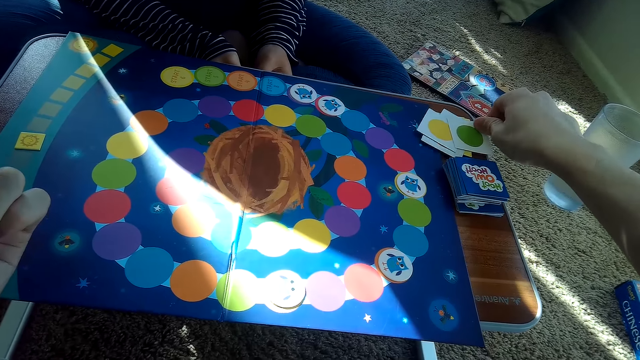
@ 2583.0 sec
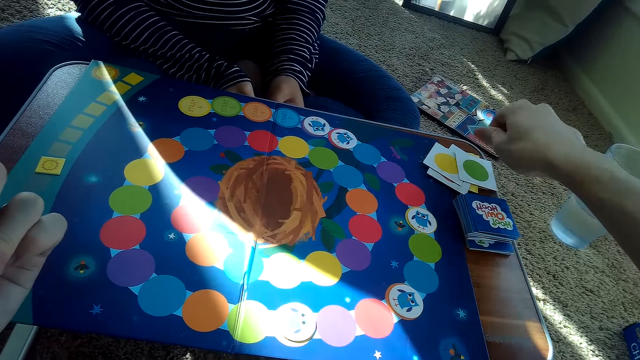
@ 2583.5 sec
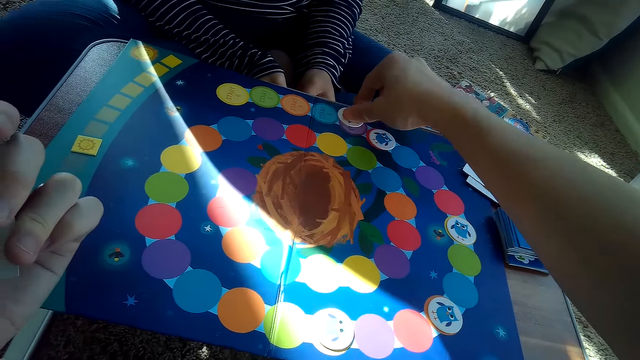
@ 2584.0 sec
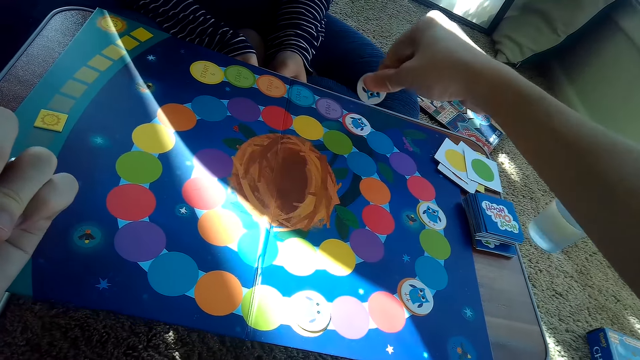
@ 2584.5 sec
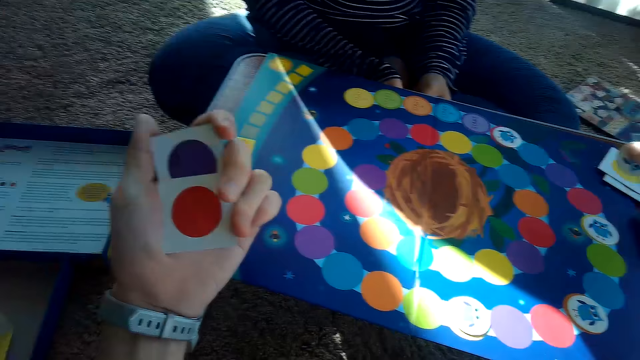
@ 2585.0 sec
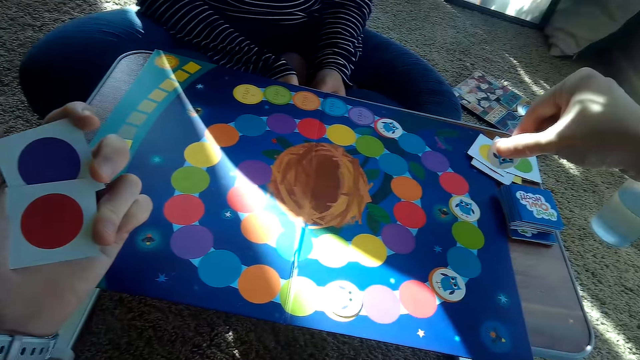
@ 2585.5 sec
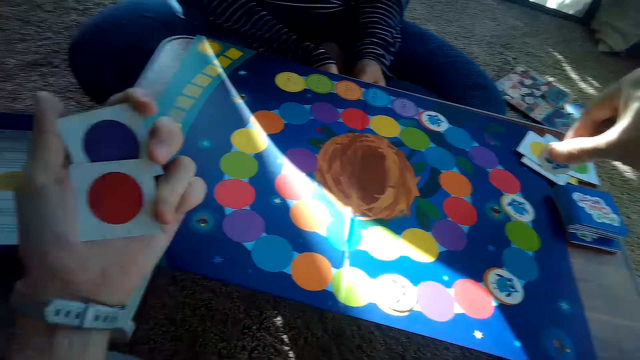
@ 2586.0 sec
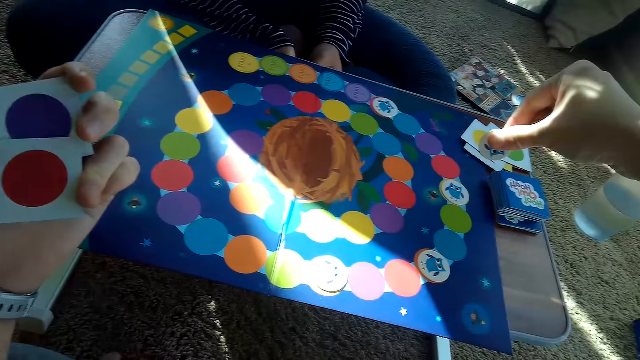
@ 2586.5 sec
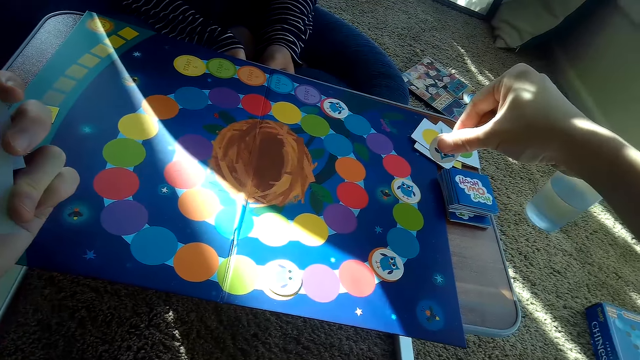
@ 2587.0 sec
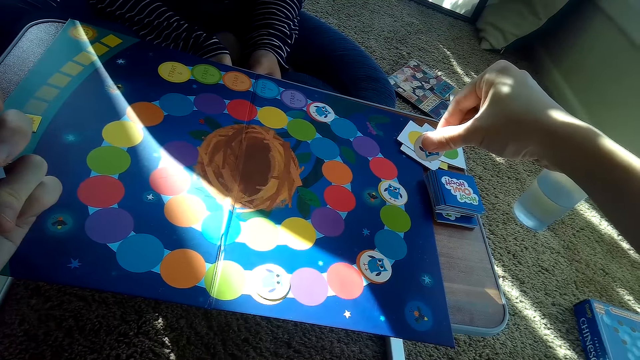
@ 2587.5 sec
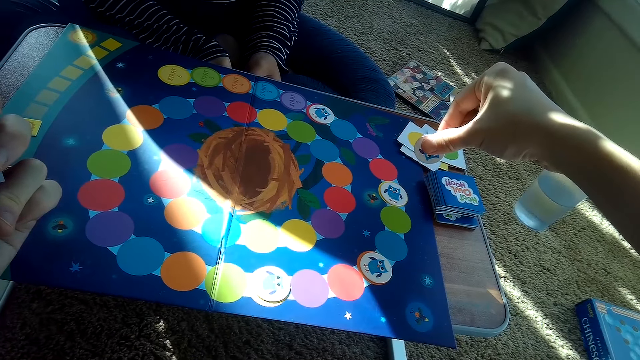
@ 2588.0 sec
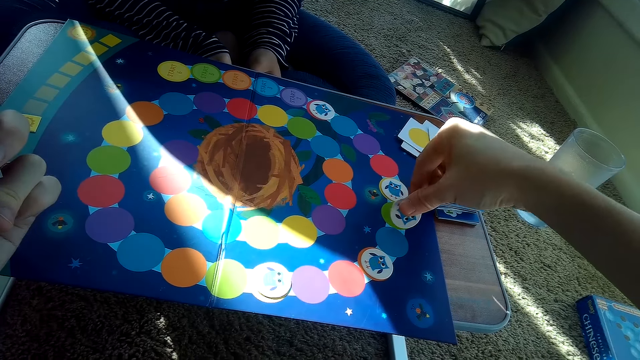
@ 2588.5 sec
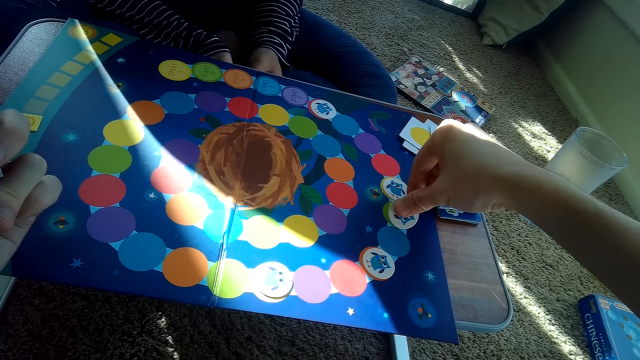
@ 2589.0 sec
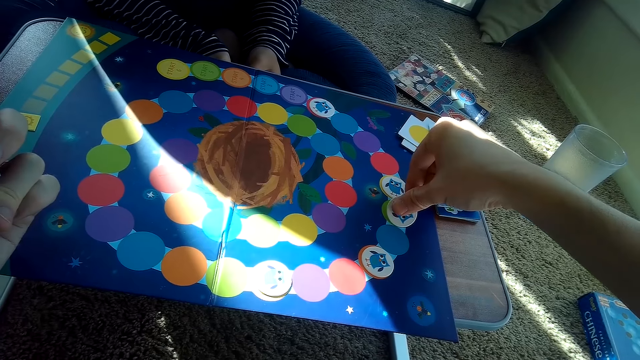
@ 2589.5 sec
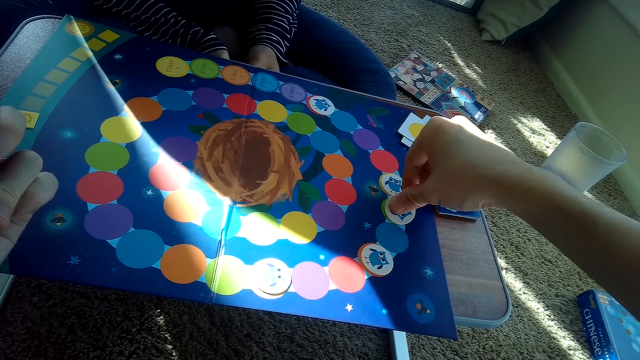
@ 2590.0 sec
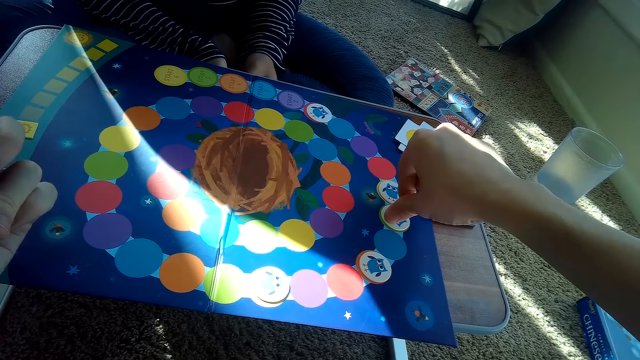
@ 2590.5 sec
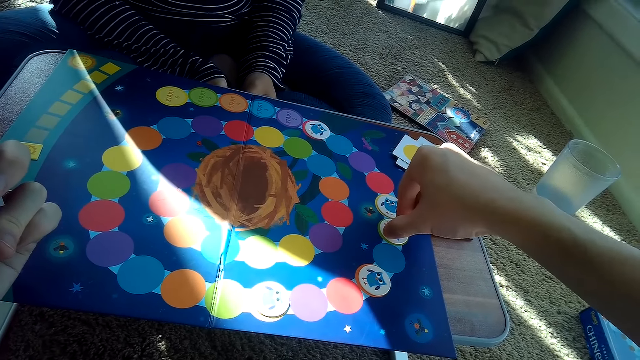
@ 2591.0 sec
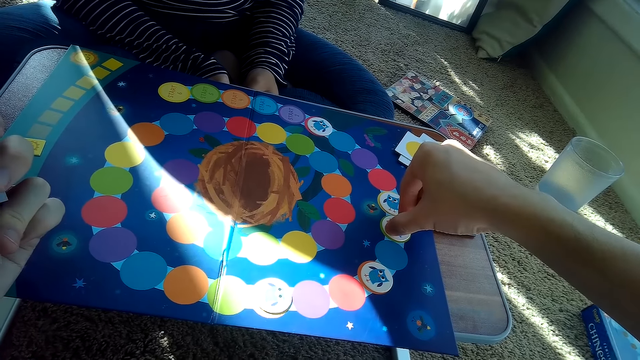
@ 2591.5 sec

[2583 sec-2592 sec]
The camera wearer drops the card on the table. He adjusts the chip on the game board with his right hand. He picks a card. He places the card on the game board.

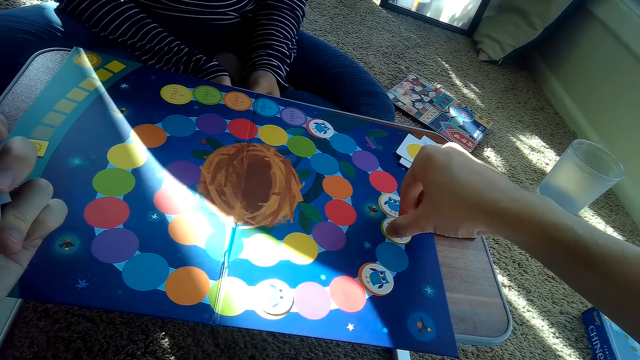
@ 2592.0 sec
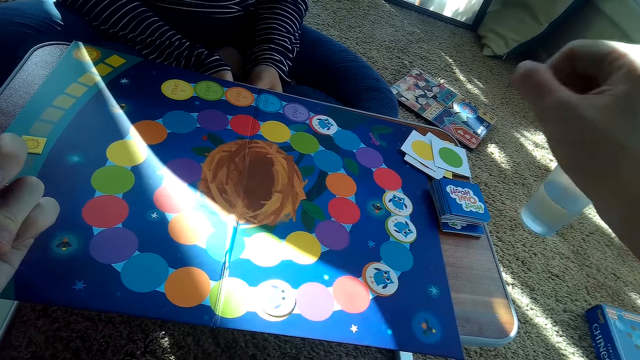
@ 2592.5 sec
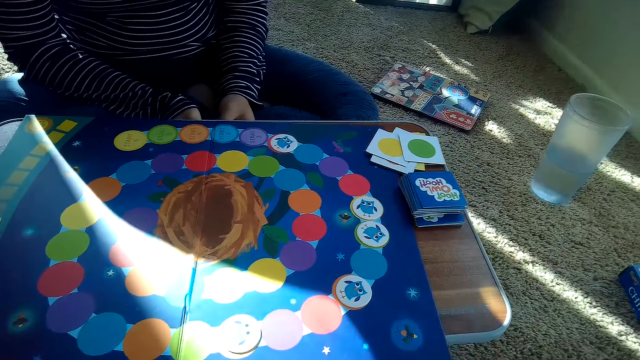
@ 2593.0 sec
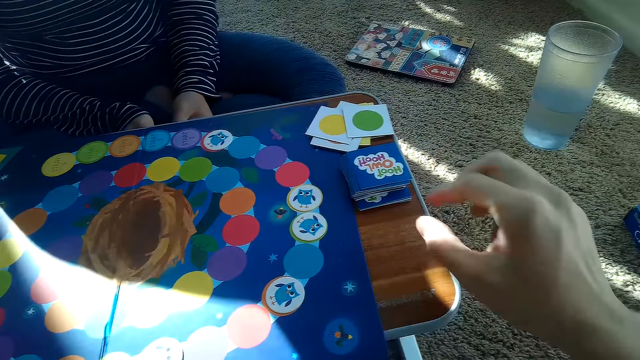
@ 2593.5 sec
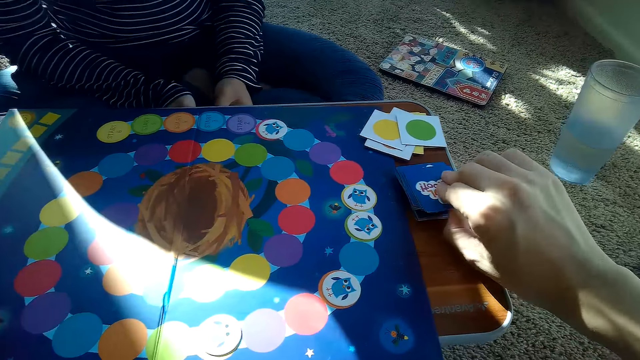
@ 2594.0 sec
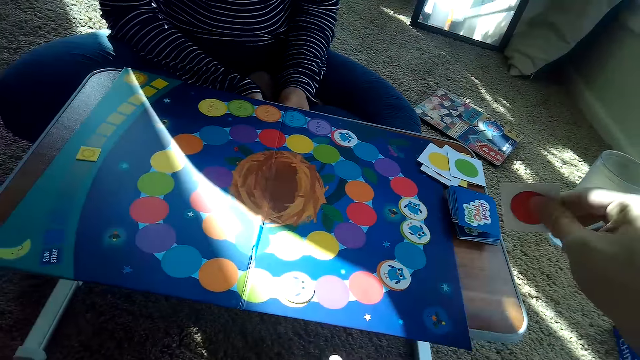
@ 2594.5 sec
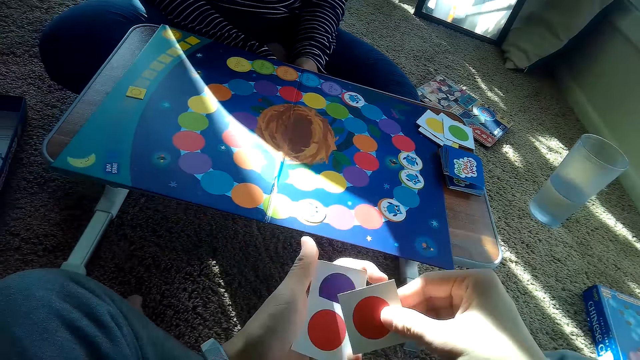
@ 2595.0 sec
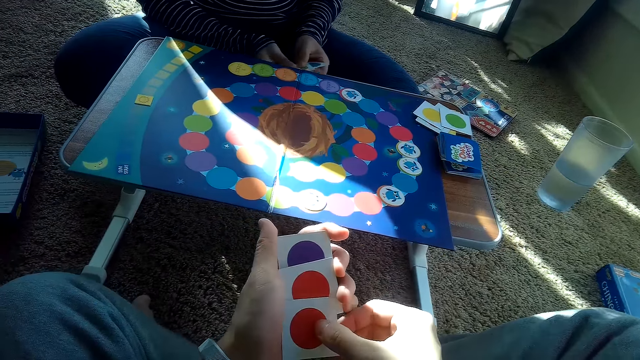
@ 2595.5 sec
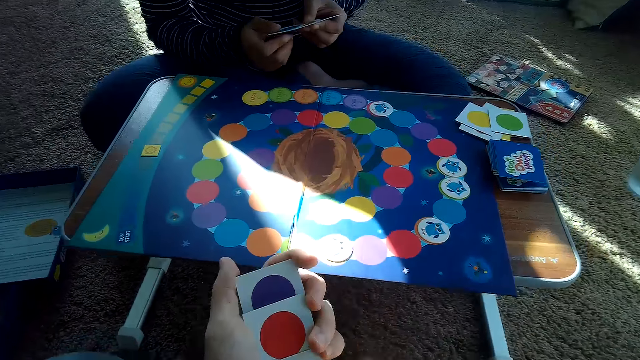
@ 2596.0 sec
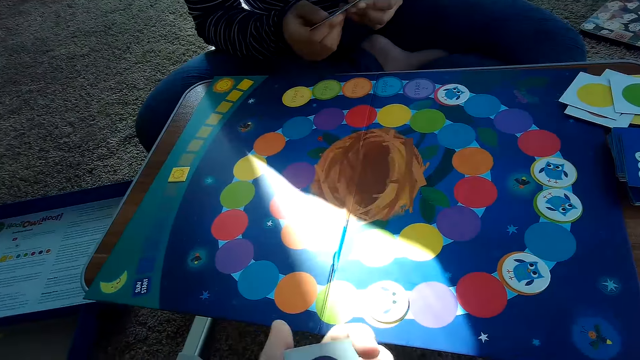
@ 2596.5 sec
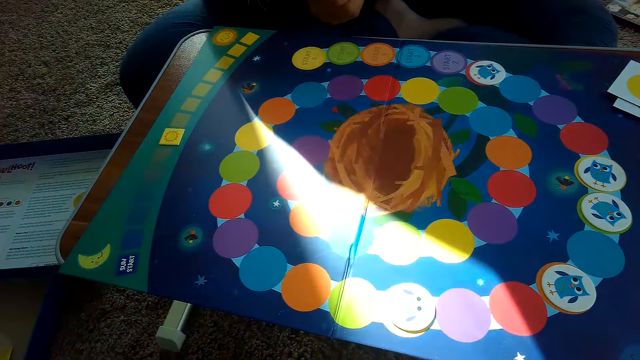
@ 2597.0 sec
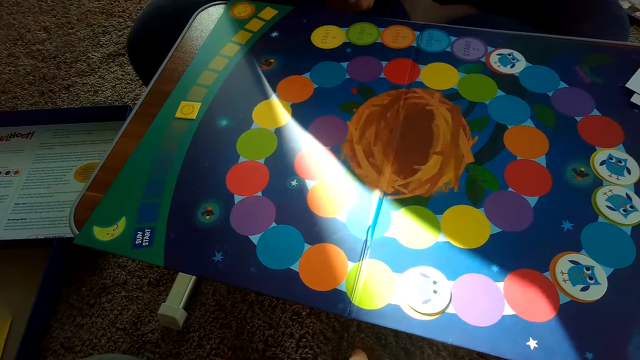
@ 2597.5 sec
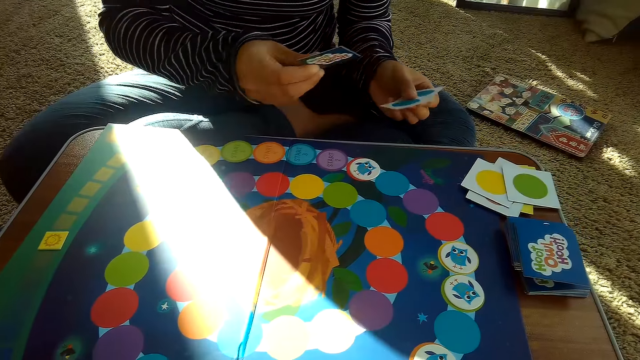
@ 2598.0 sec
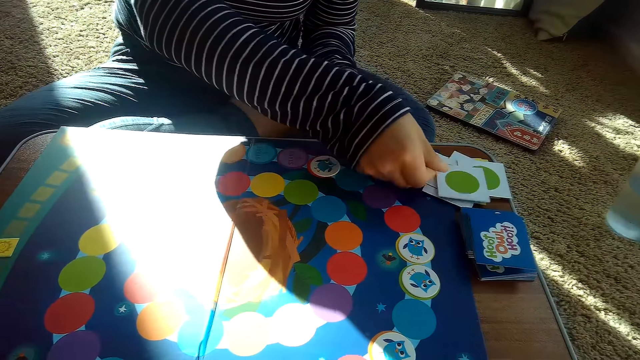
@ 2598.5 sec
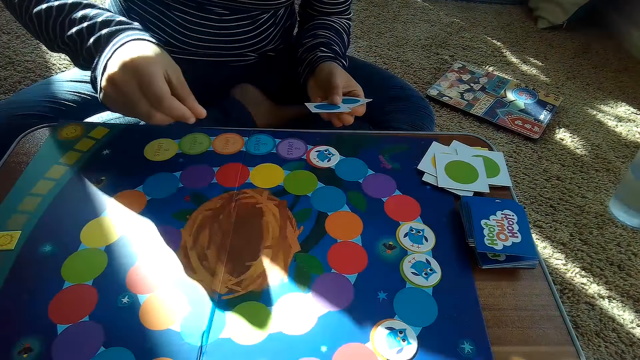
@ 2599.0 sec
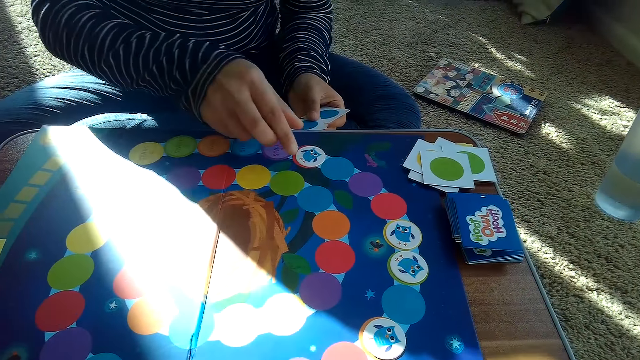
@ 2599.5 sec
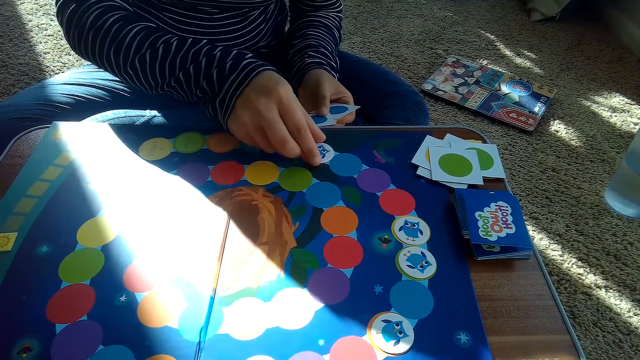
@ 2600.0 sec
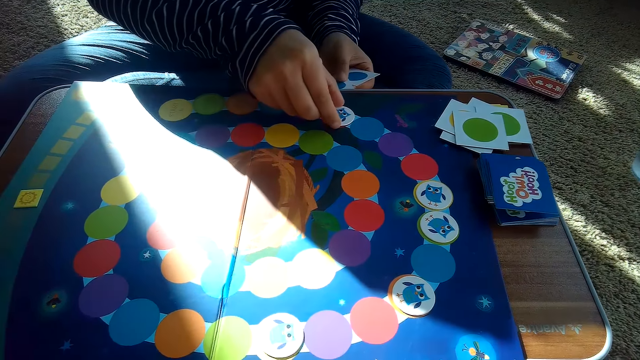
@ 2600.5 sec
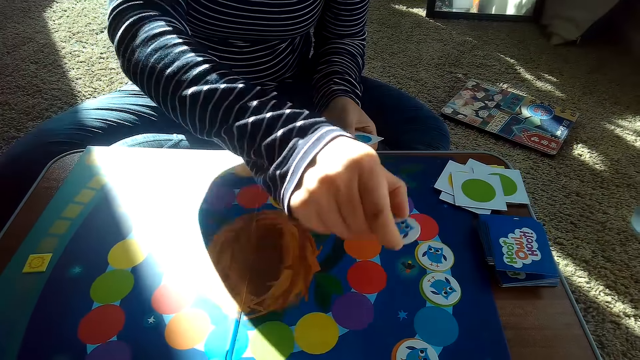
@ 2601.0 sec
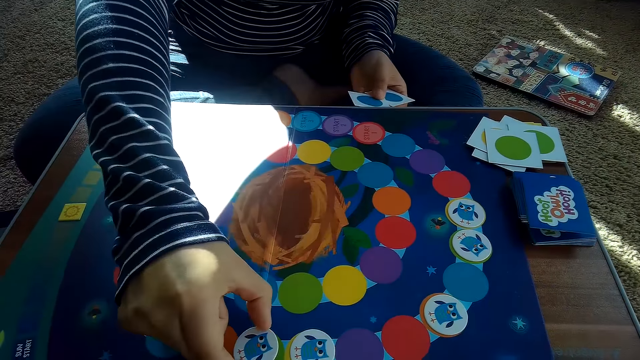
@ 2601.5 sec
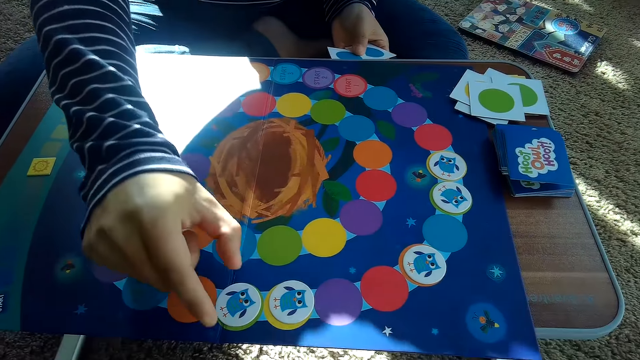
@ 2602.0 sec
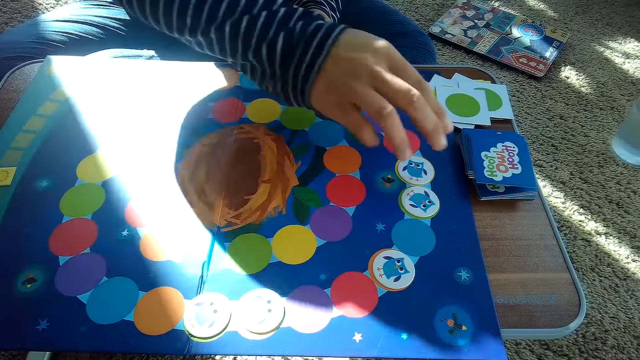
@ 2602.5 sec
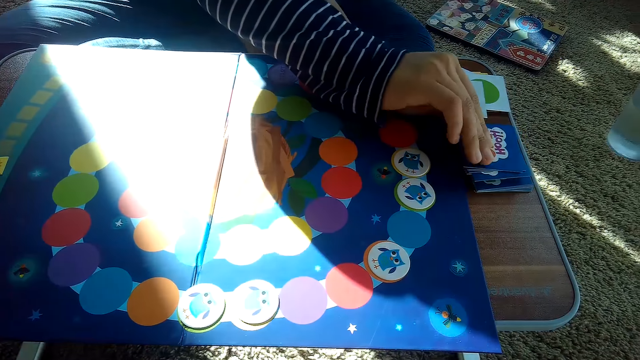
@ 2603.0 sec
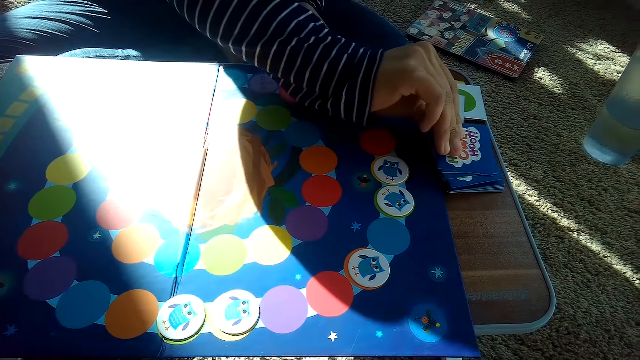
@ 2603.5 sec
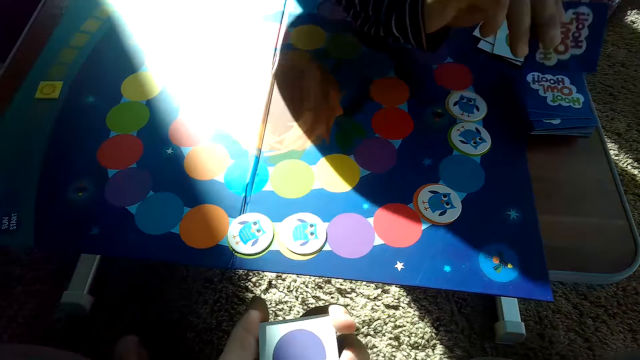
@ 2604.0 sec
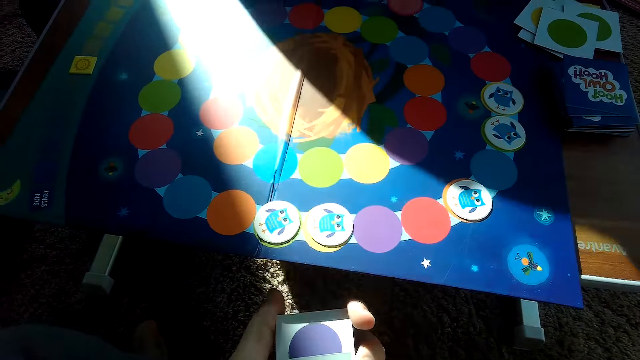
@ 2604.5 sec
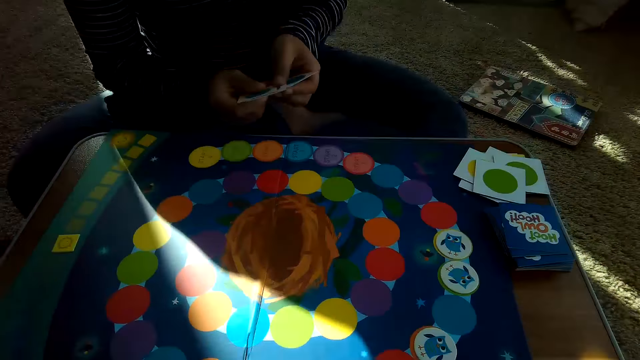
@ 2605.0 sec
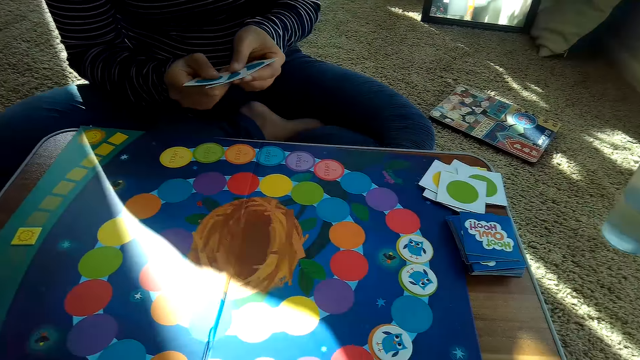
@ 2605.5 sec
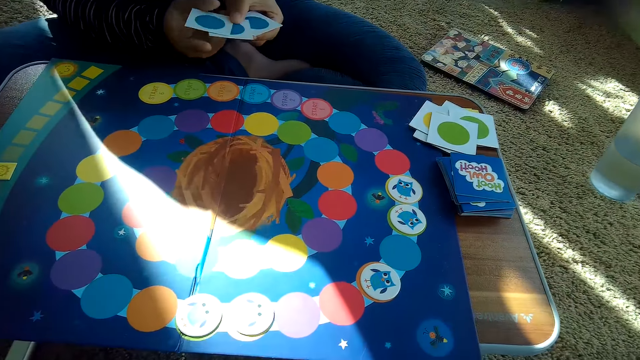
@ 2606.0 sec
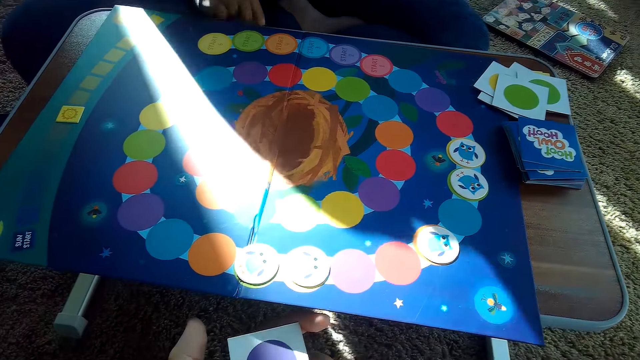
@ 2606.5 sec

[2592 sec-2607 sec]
The camera wearer picks a card from the stack of cards on the table with his right hand. The partner places a card on top of her stack of cards on the table with her right hand. She picks a card. She adjusts the chip on the game board with her right hand. She places the card on the game board. She picks a card from the stack of cards on the table with her right hand.
